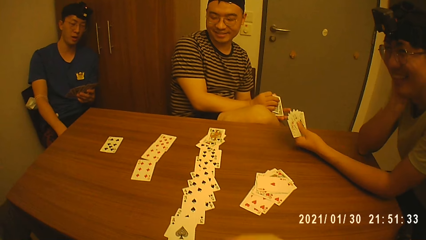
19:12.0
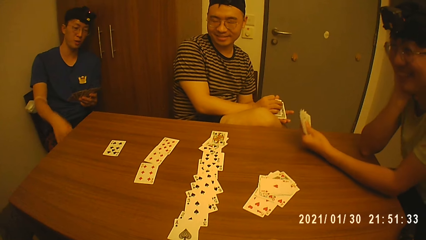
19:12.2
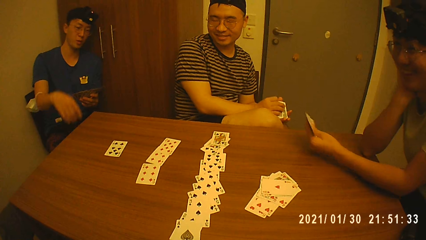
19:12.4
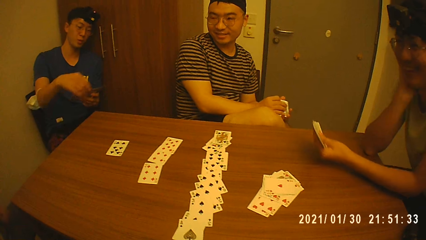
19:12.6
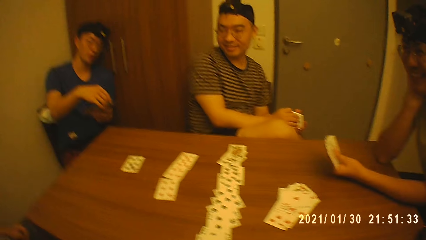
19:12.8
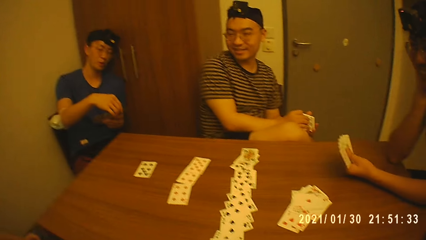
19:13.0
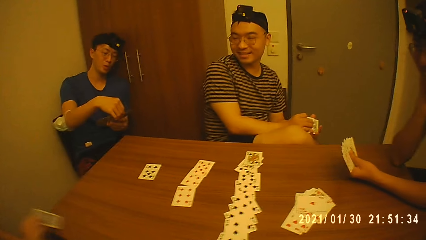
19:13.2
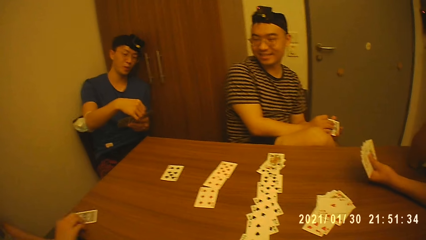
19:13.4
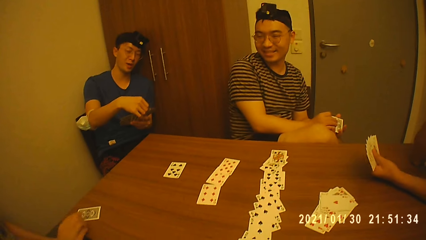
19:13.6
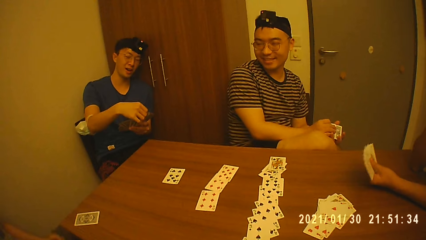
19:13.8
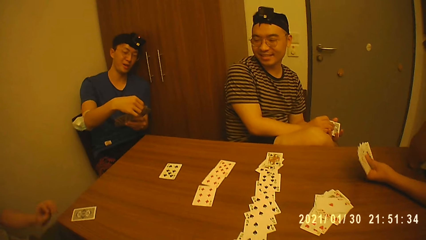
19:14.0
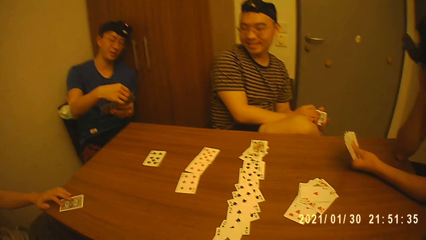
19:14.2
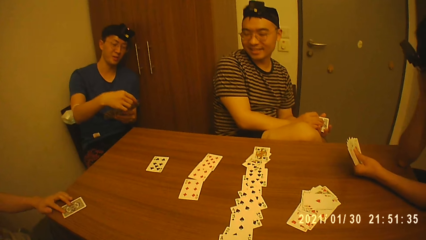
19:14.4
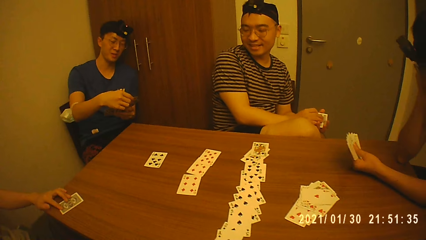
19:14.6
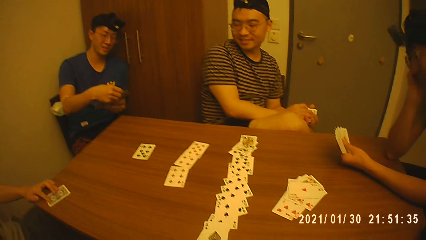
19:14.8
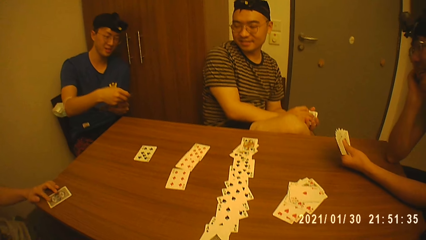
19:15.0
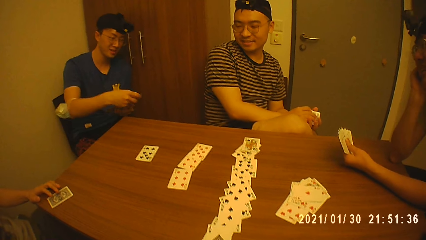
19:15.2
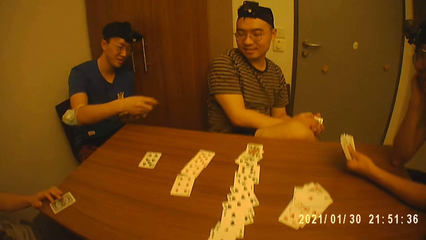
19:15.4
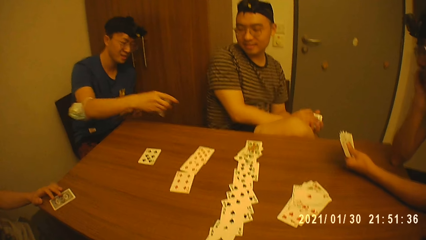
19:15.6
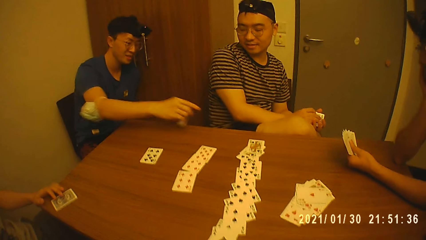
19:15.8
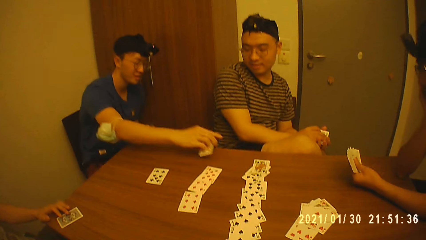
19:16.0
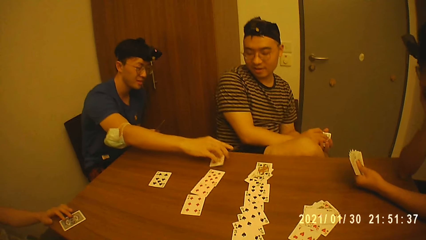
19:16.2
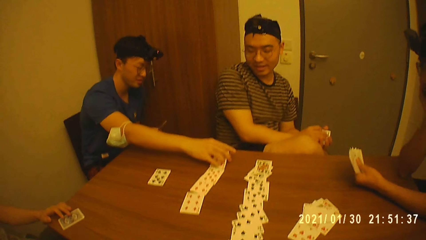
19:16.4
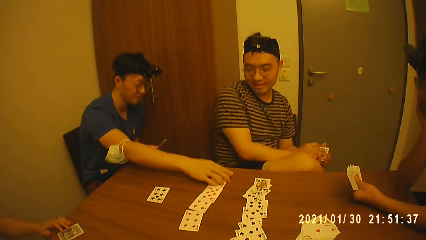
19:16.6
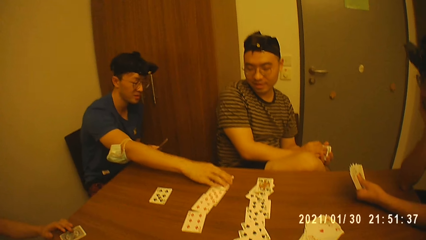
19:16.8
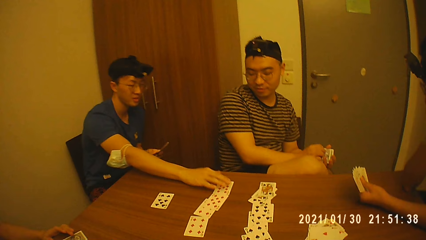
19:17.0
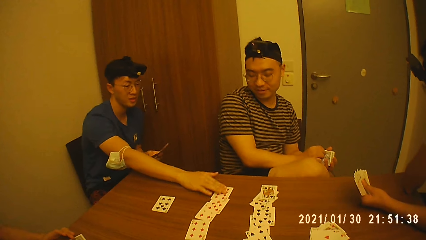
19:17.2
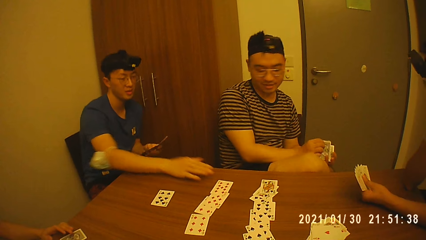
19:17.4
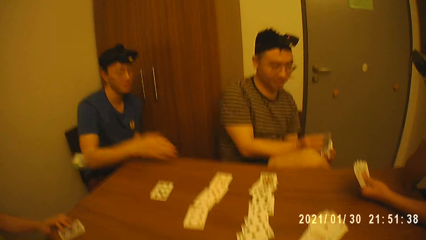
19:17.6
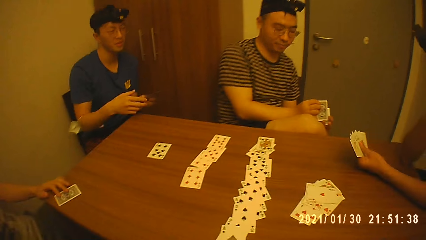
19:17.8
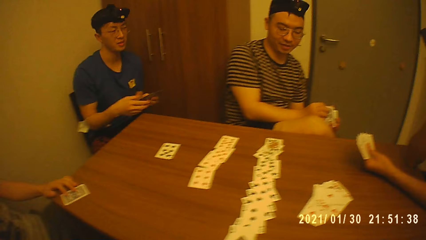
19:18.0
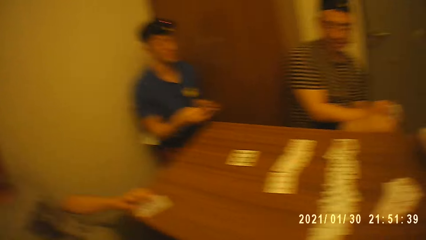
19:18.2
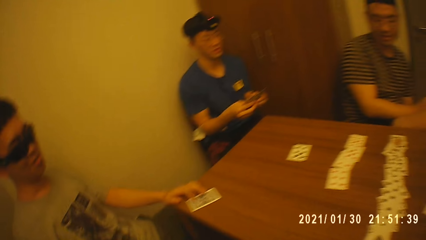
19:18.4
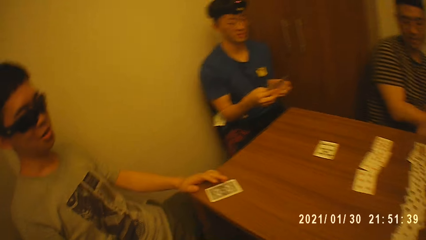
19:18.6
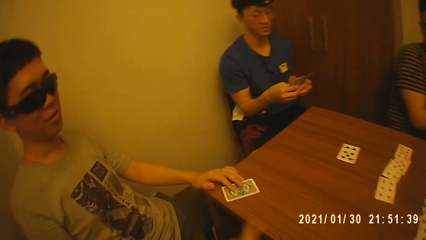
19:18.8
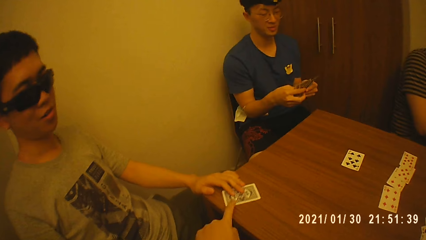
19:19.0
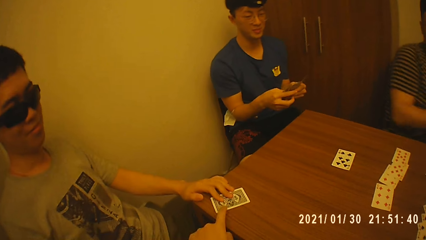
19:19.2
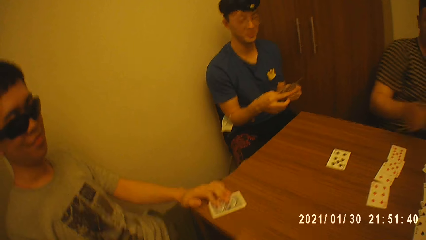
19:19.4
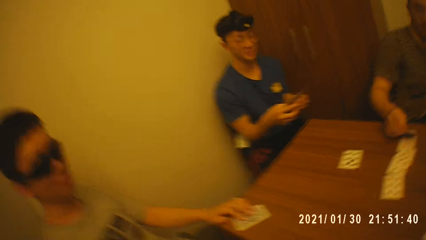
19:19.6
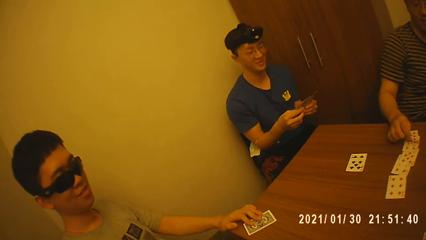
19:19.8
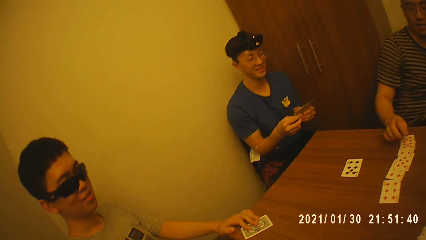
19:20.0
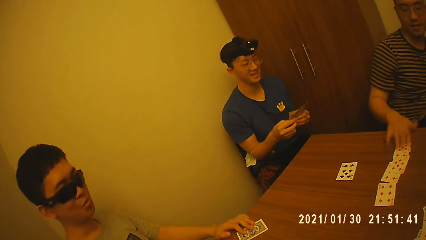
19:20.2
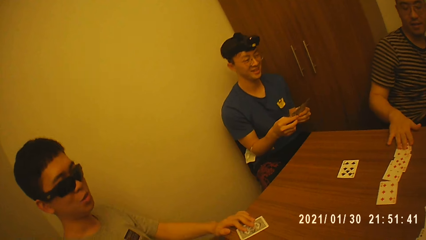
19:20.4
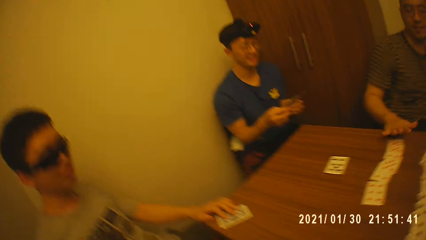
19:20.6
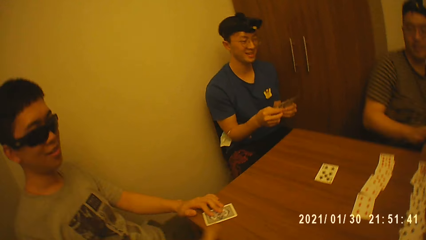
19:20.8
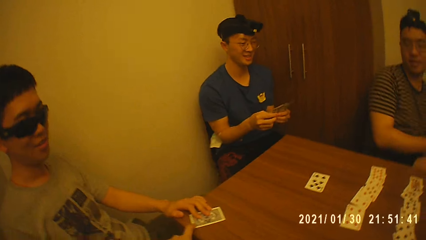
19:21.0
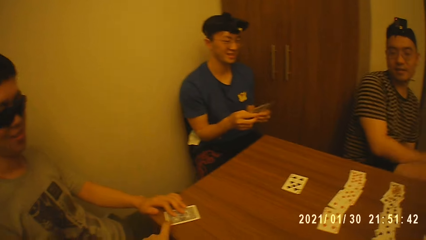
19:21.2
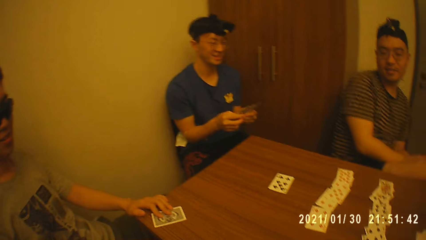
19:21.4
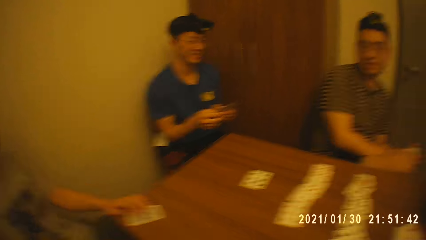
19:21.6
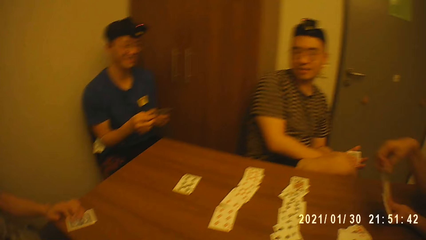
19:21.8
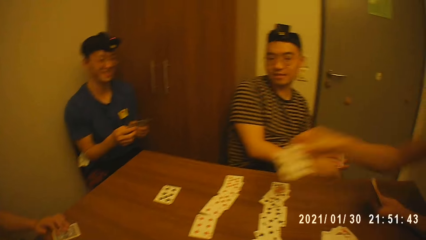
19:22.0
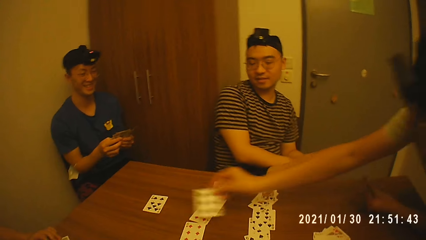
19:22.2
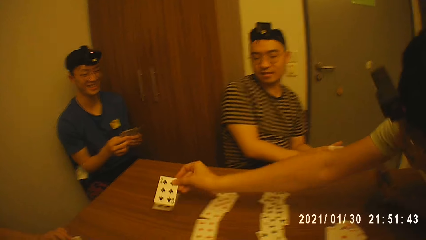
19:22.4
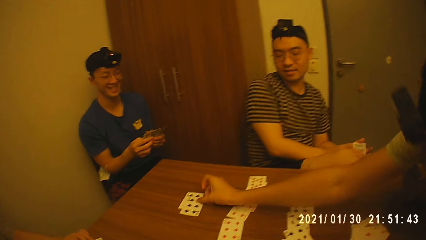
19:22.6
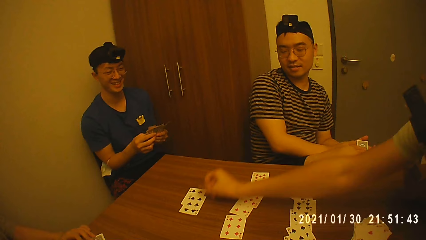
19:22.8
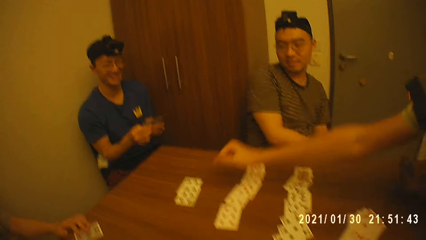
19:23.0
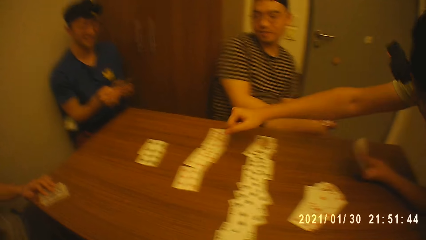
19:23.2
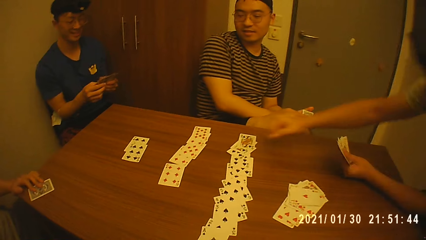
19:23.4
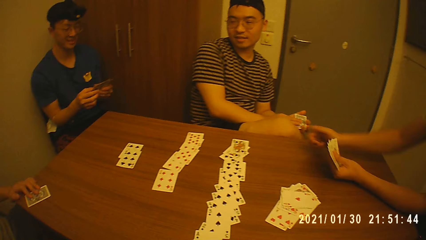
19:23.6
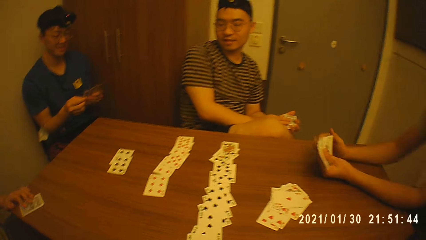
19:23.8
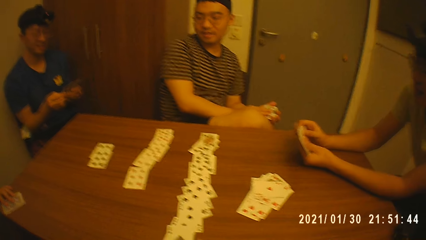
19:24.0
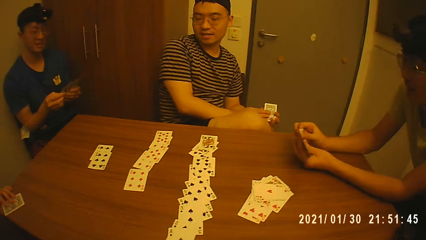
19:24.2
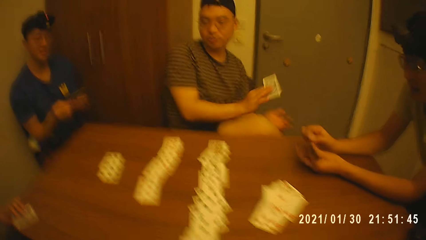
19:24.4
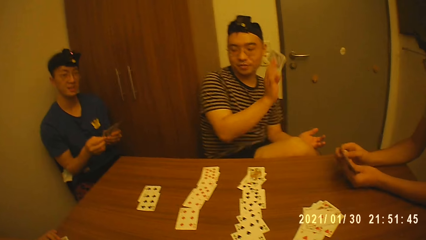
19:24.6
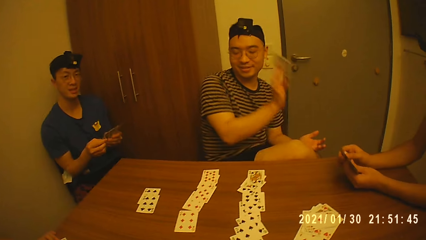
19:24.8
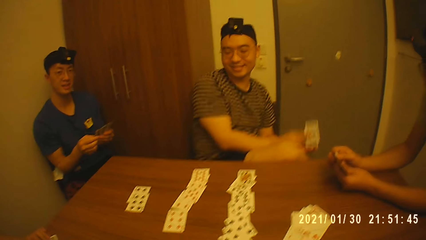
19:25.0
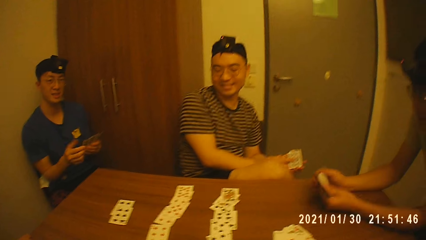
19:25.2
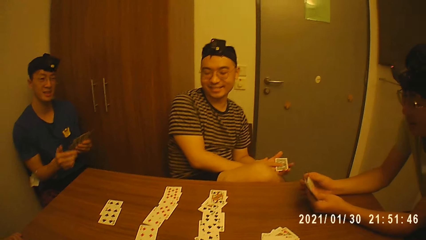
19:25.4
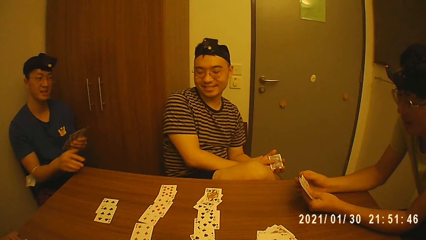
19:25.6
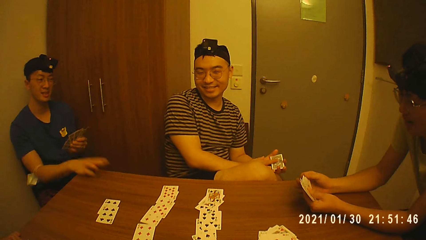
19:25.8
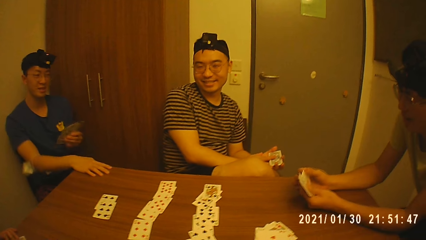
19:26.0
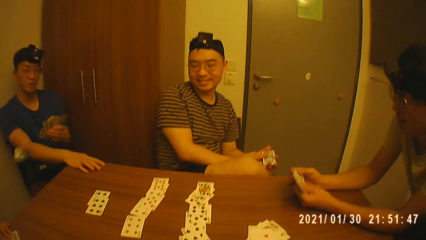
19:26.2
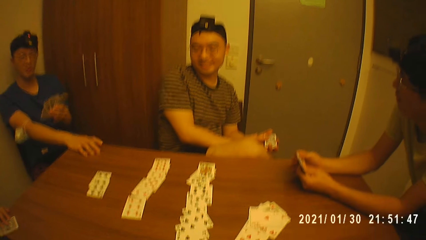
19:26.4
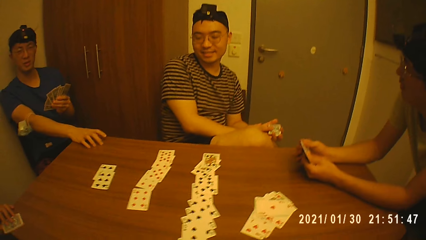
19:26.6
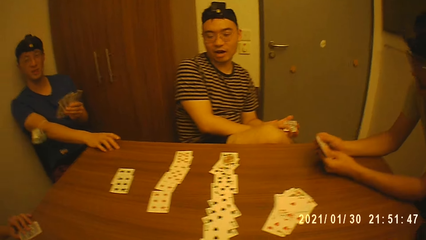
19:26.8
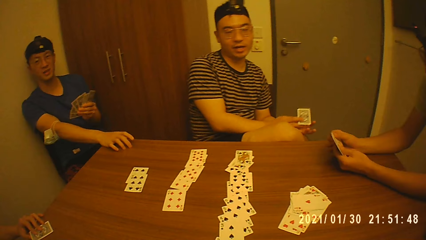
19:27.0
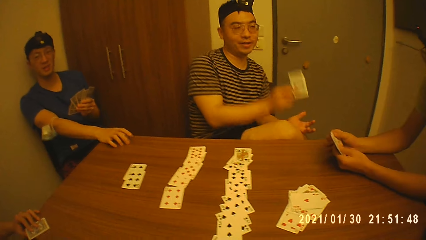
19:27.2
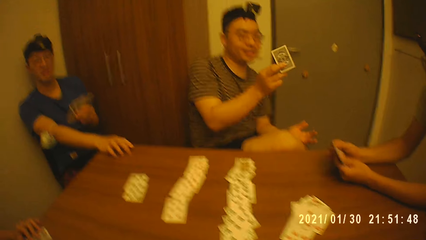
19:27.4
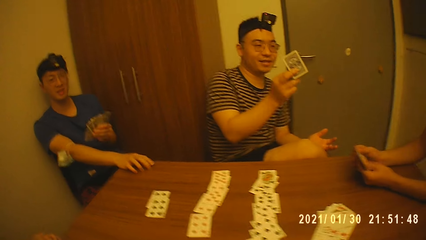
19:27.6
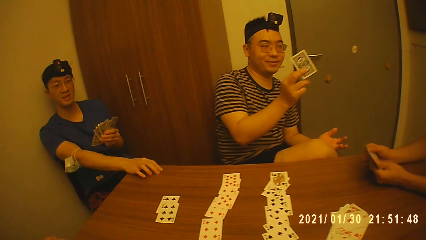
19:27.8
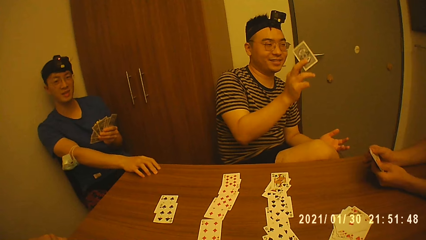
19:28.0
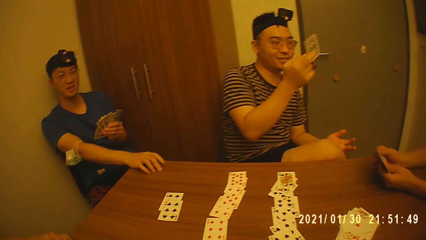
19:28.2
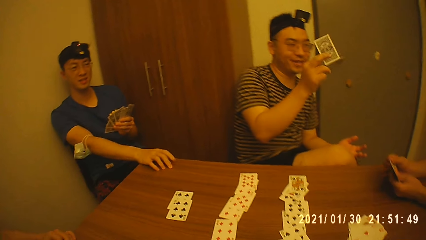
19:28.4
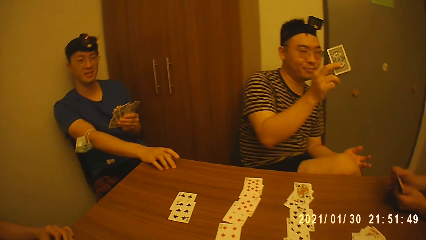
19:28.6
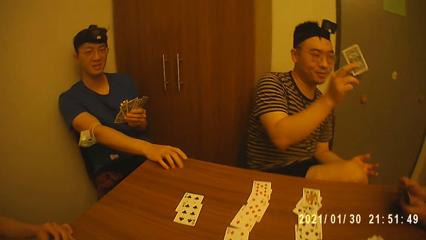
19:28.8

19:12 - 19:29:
A man places the card on the table. Another man drops the card on the table with his right hand. A third man drops the card on the table with his right hand. A fourth man drops the card on the table with his right hand. The third man raises the card up.
